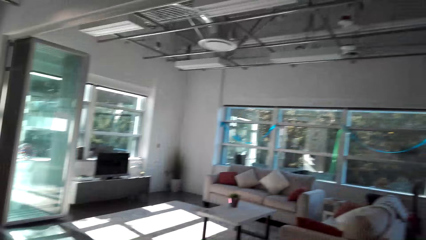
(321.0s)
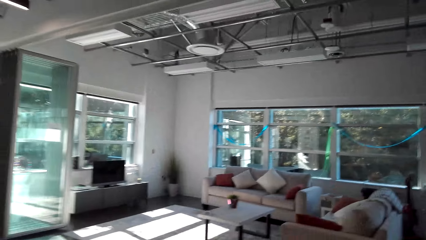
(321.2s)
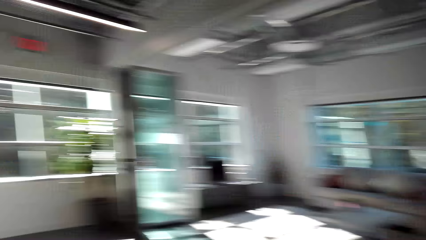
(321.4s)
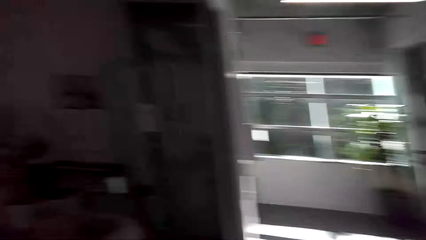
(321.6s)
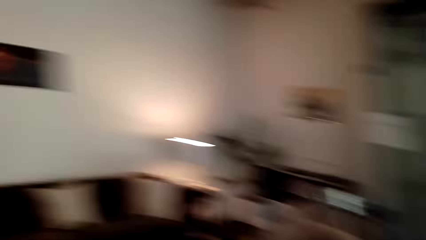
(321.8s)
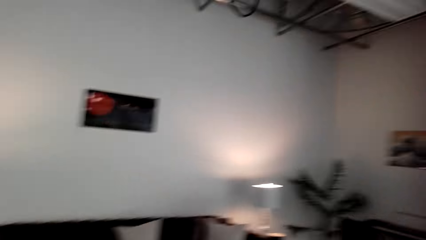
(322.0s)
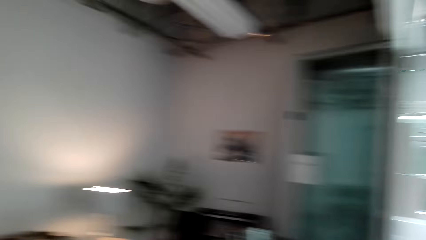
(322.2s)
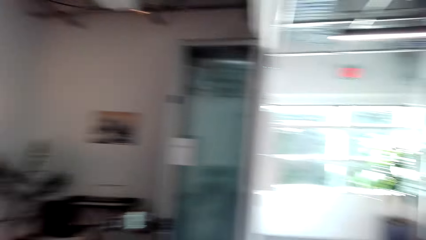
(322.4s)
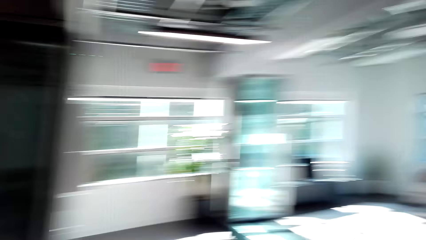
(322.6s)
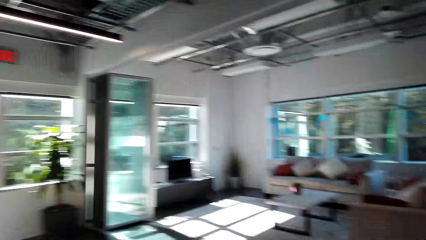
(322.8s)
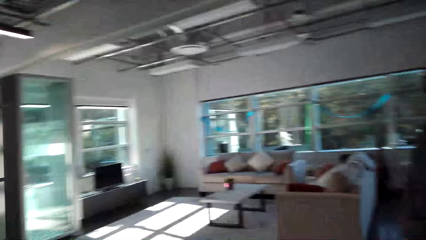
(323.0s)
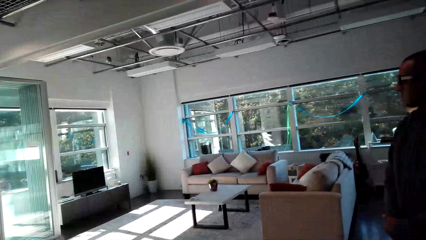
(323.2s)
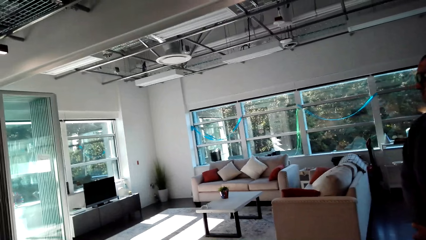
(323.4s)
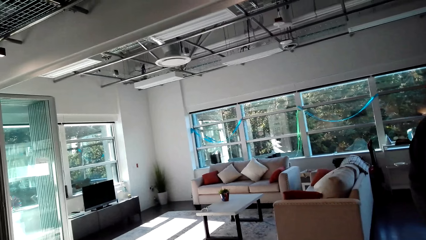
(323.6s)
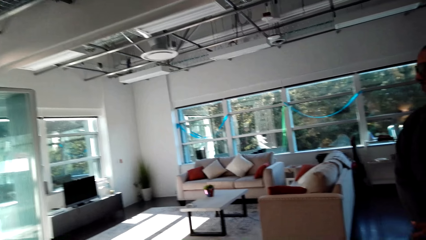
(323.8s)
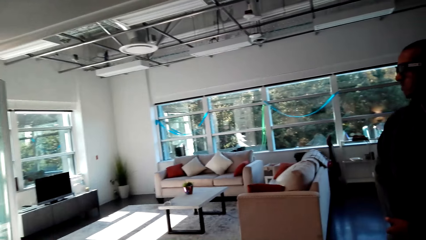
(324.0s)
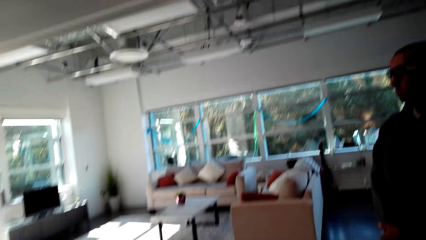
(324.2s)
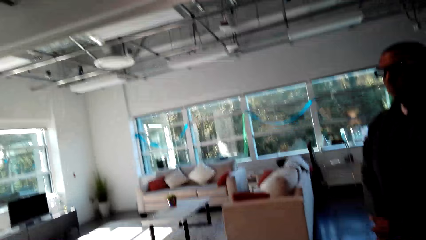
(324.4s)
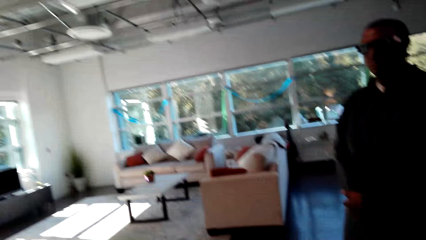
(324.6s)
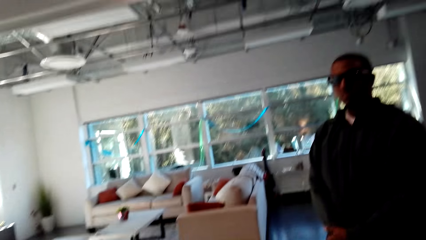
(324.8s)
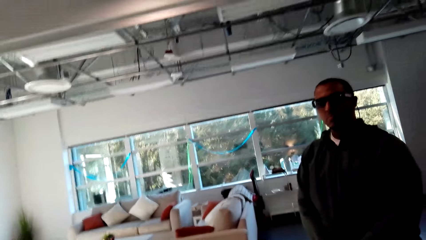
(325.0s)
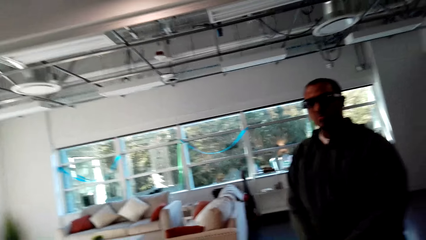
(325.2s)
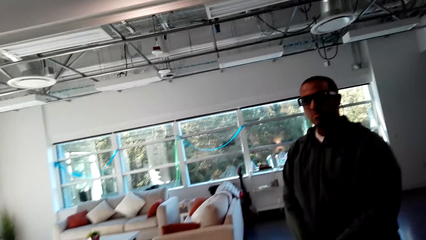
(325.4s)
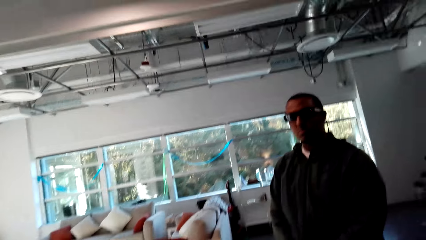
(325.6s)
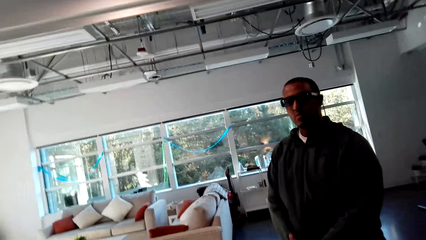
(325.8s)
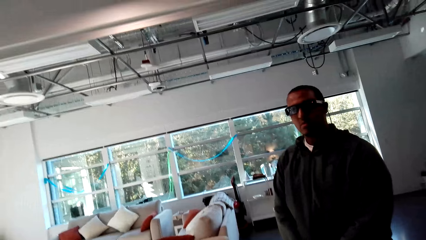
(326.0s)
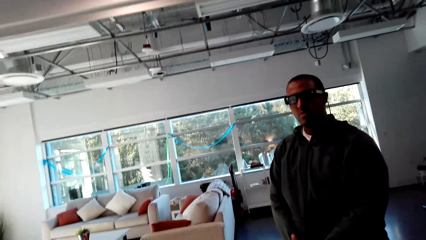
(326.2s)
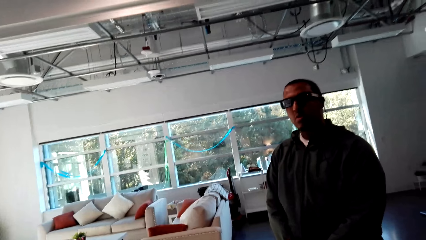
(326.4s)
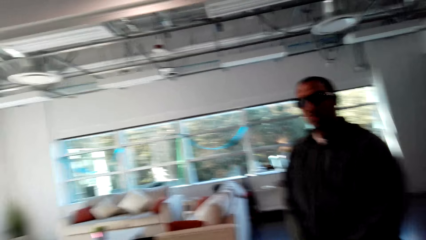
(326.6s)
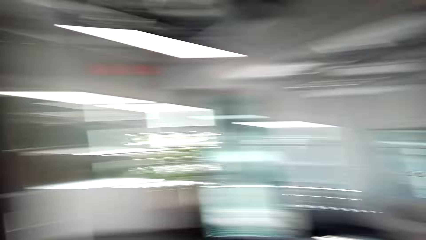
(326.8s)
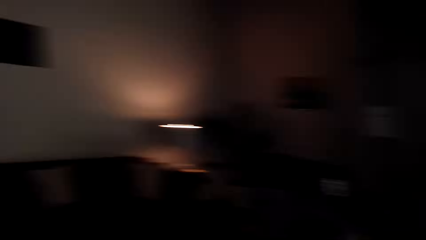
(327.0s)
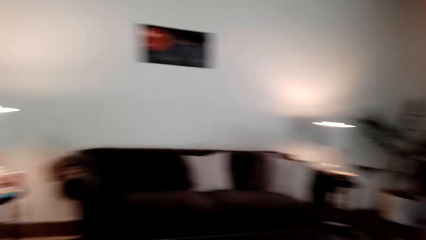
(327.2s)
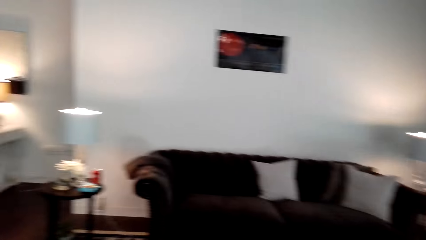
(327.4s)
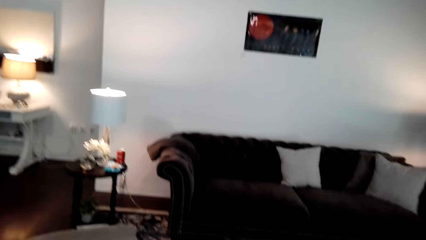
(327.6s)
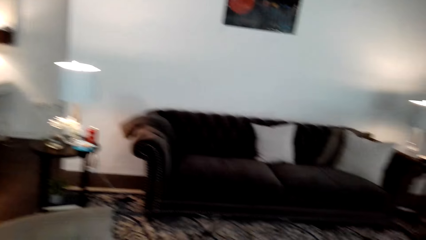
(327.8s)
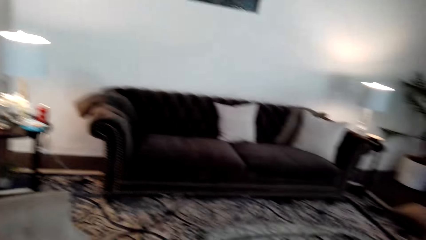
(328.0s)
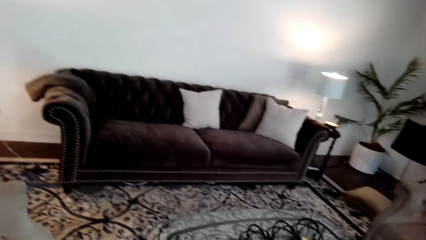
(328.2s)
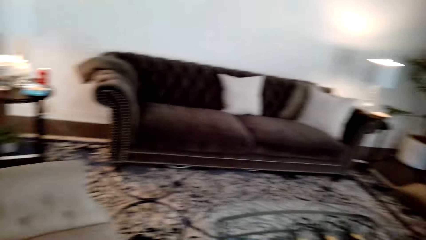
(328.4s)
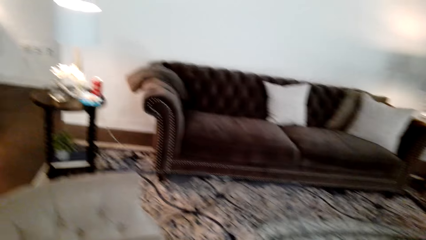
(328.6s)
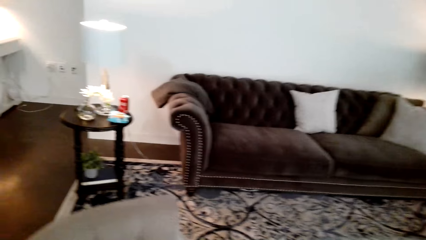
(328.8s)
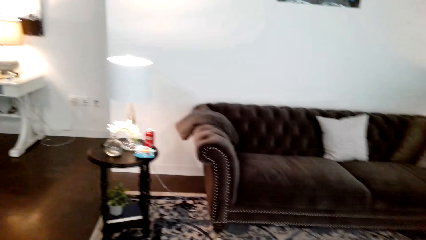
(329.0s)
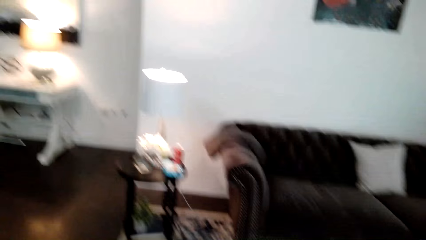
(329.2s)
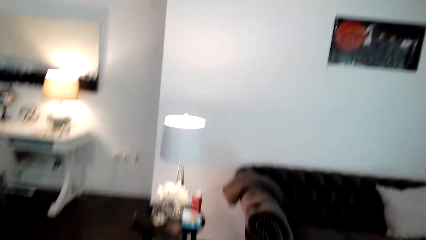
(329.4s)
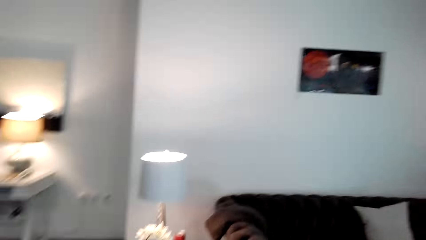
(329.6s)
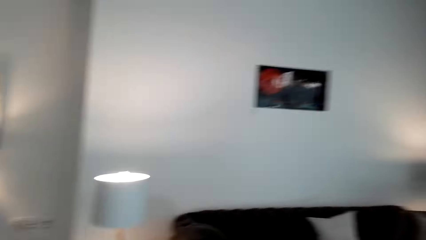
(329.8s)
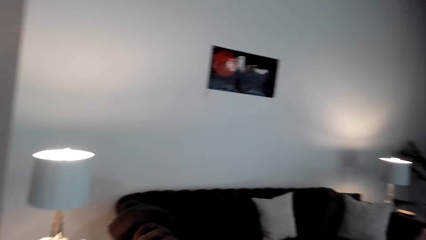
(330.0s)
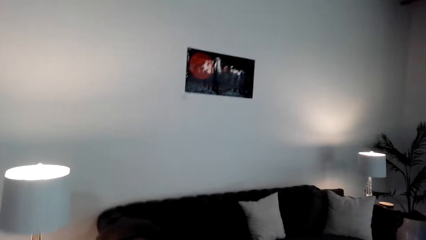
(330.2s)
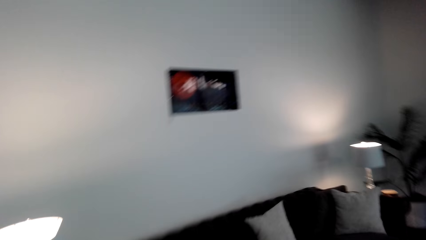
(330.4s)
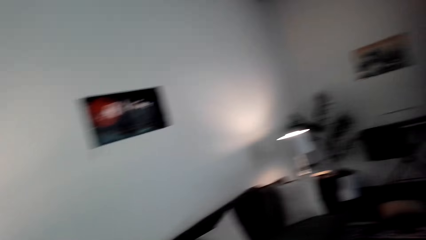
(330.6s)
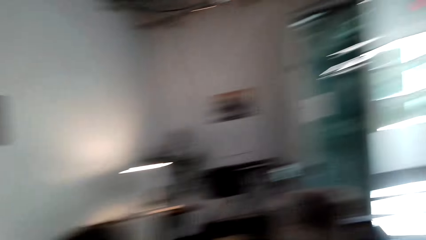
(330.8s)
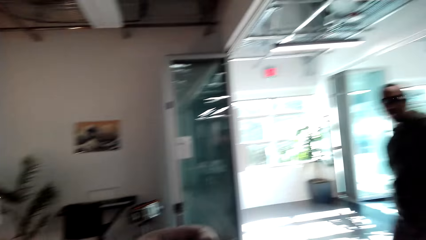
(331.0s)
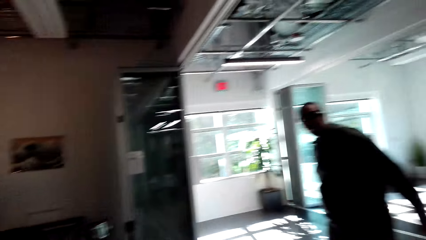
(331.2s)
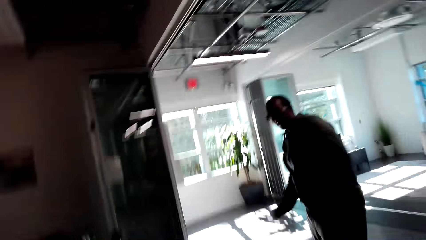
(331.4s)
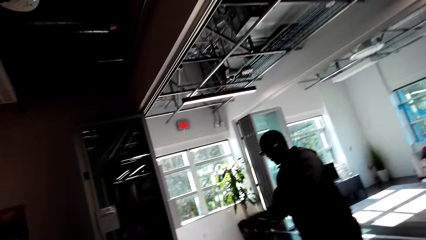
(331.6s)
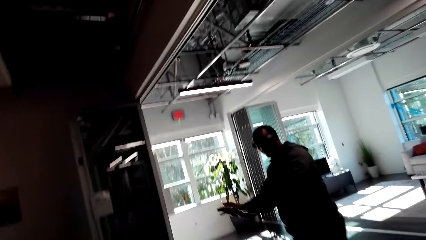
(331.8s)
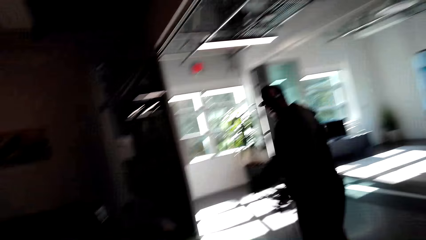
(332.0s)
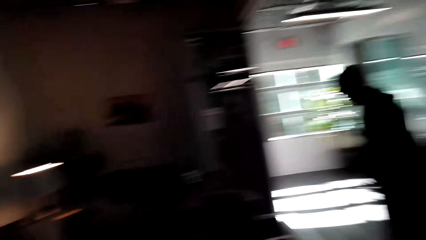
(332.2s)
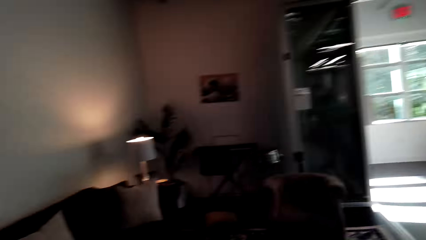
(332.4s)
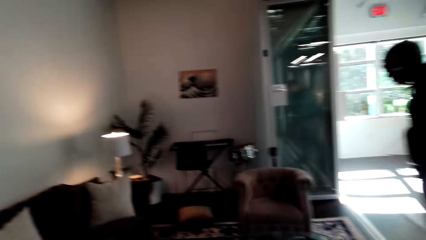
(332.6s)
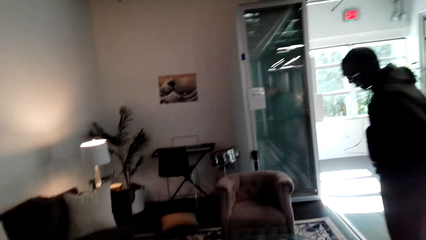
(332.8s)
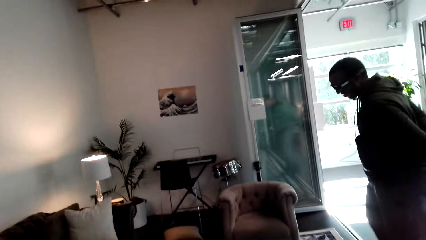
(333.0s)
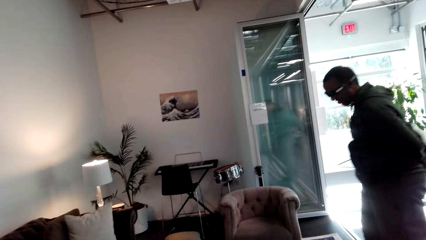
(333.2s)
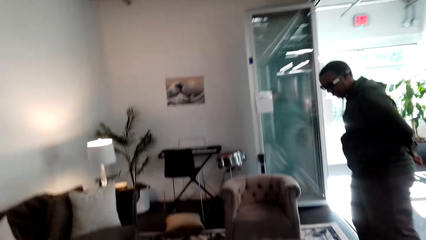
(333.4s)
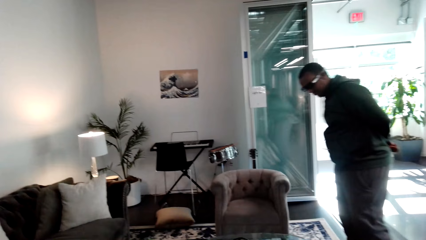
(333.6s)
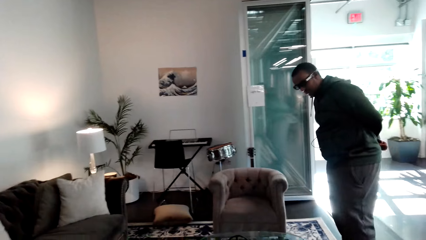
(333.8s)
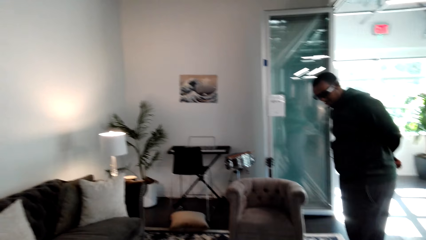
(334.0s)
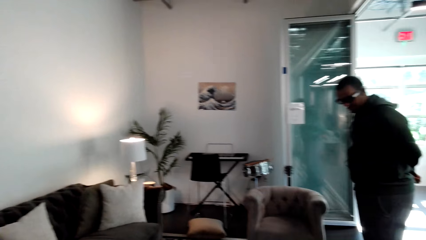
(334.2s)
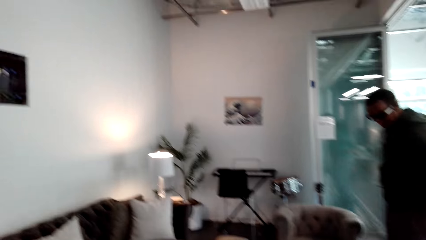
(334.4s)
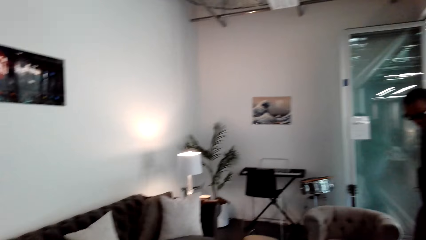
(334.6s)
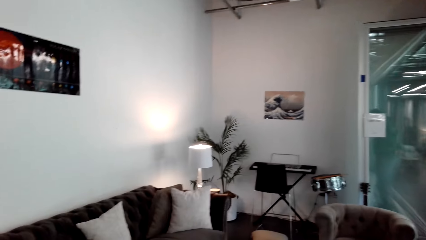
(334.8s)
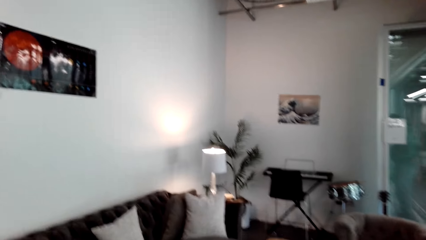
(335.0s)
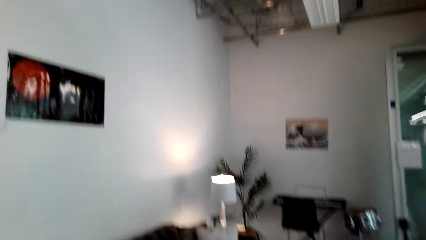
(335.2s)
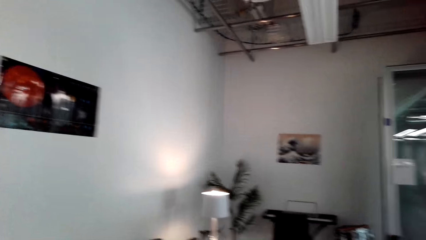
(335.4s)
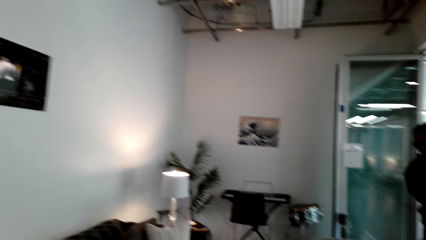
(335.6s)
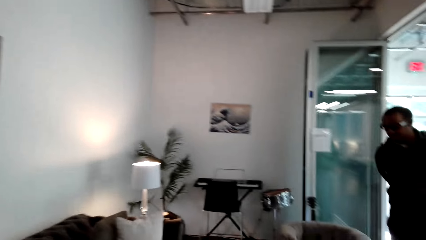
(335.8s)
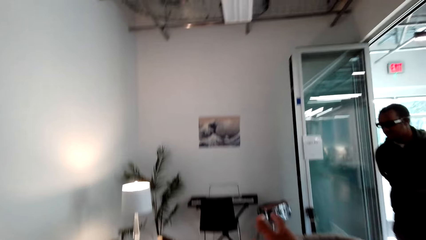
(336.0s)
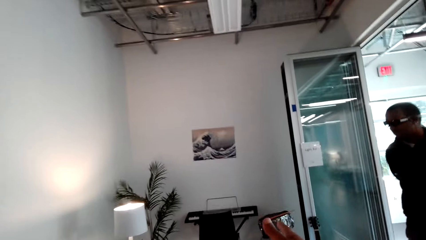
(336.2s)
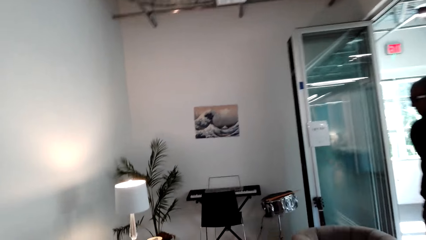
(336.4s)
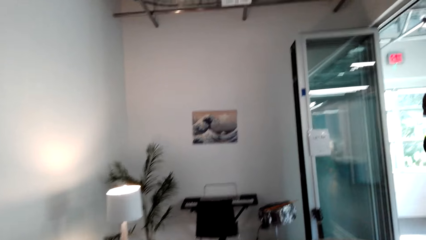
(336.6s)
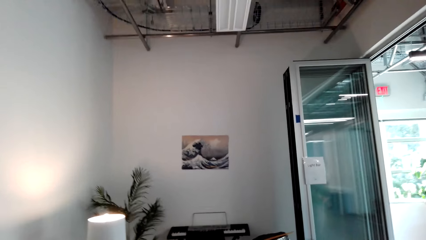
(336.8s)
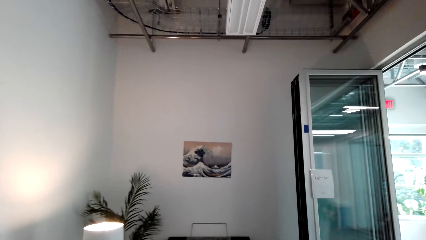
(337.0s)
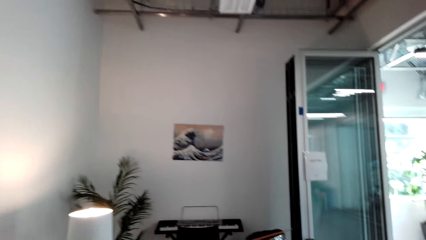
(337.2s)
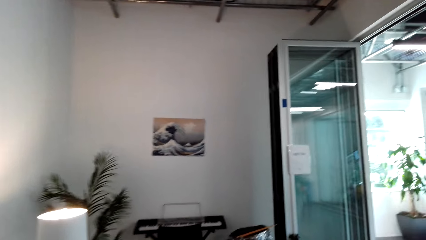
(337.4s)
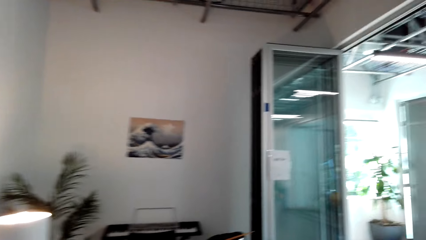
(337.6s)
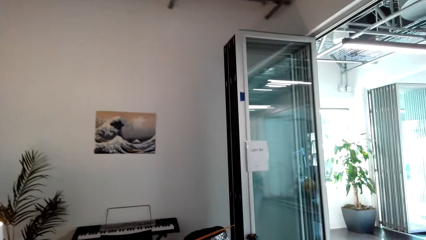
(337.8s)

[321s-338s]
The camera wearer shows a man around the house. They walk around the house.
